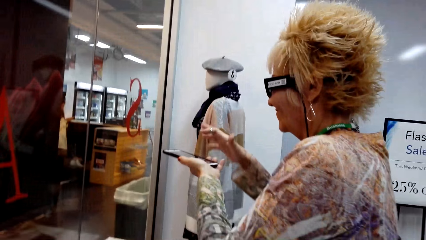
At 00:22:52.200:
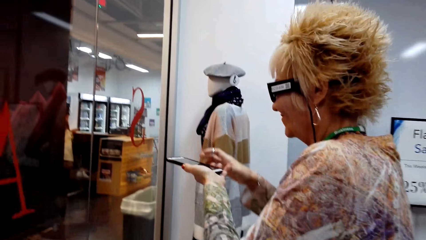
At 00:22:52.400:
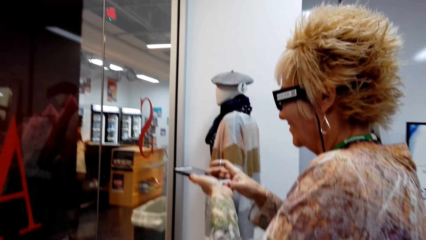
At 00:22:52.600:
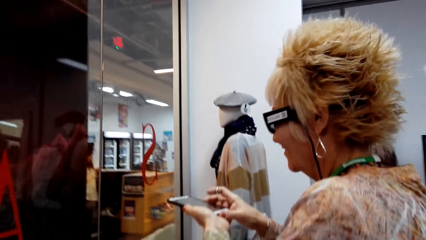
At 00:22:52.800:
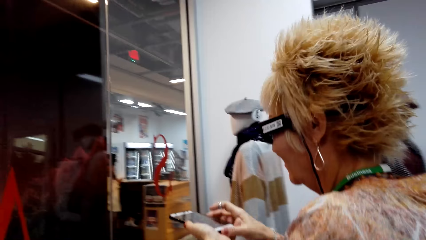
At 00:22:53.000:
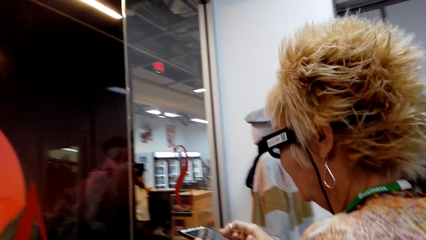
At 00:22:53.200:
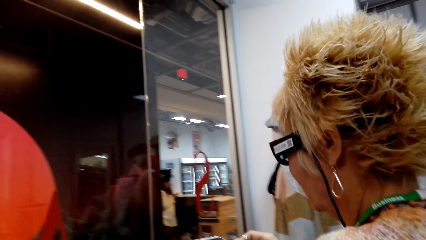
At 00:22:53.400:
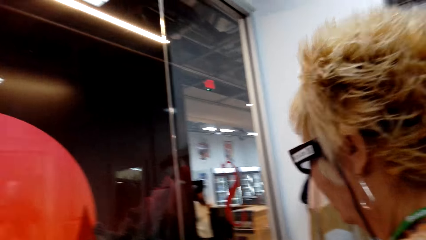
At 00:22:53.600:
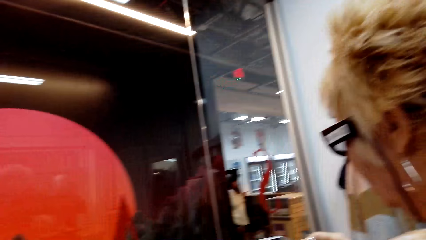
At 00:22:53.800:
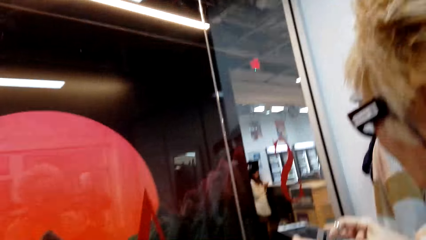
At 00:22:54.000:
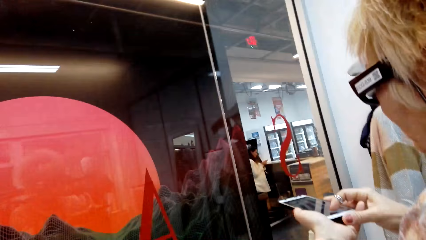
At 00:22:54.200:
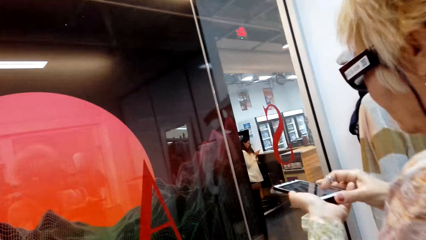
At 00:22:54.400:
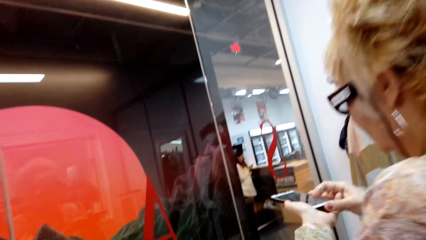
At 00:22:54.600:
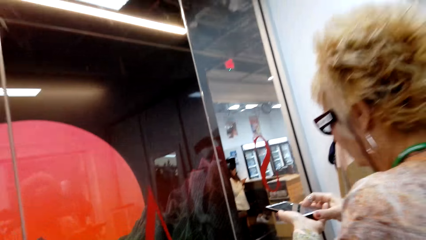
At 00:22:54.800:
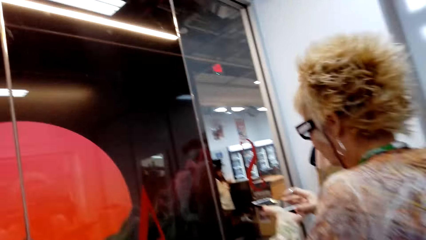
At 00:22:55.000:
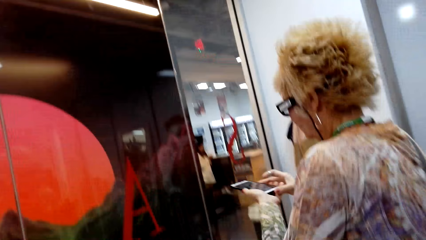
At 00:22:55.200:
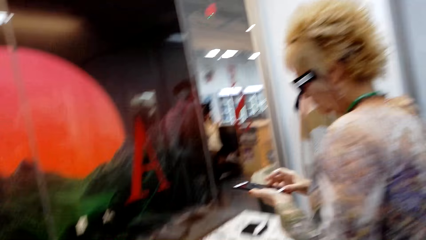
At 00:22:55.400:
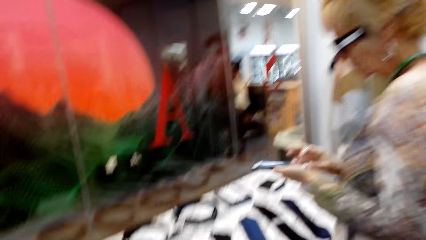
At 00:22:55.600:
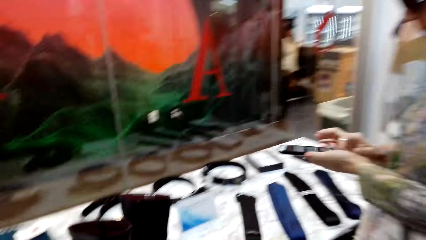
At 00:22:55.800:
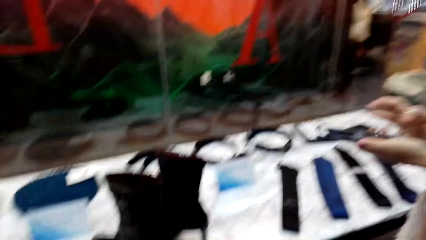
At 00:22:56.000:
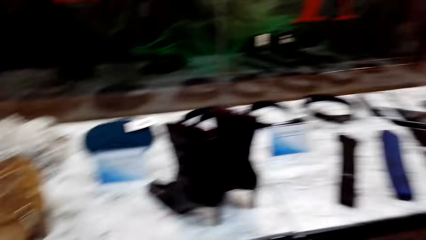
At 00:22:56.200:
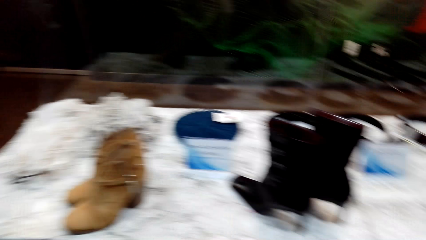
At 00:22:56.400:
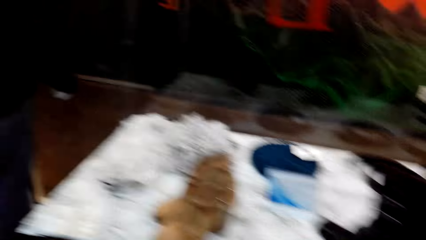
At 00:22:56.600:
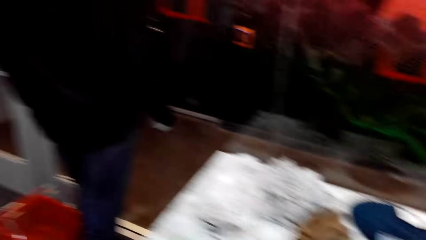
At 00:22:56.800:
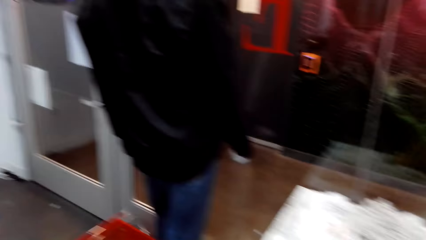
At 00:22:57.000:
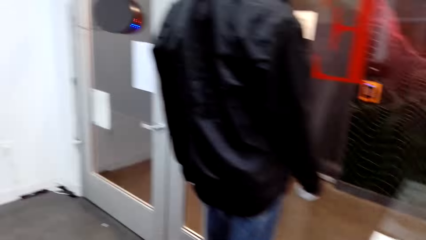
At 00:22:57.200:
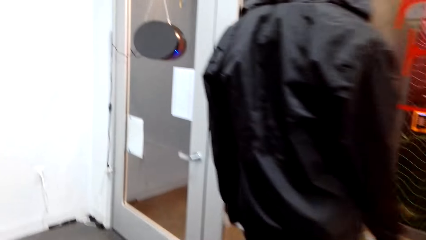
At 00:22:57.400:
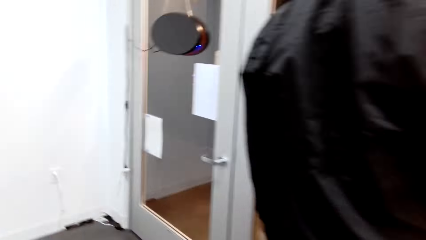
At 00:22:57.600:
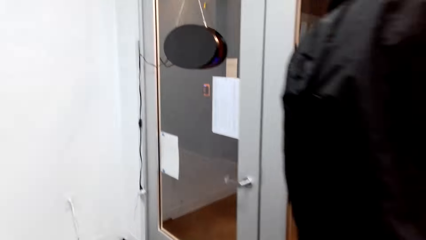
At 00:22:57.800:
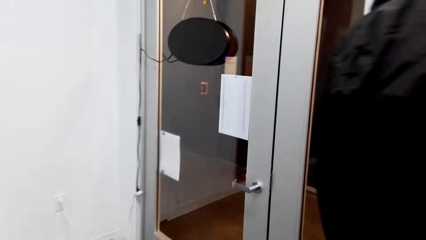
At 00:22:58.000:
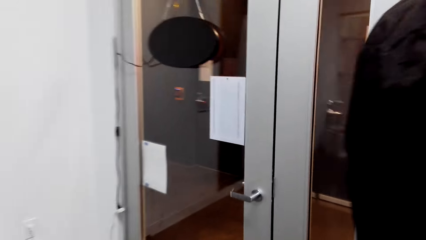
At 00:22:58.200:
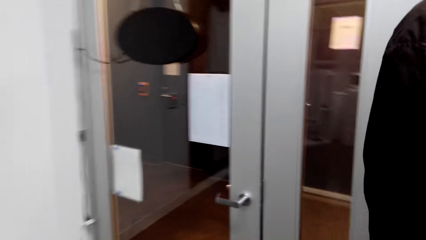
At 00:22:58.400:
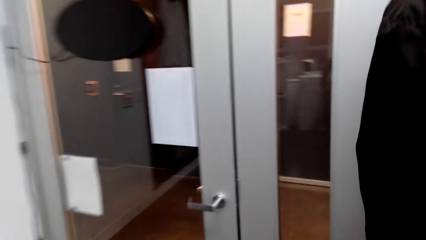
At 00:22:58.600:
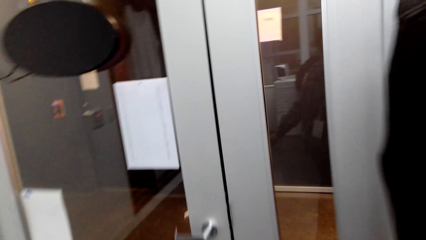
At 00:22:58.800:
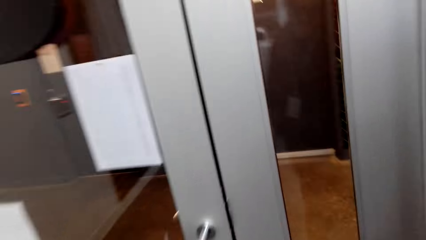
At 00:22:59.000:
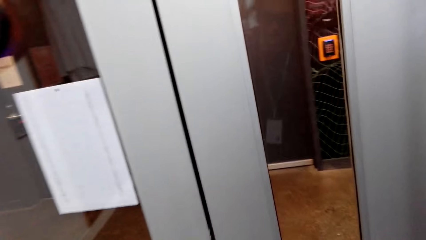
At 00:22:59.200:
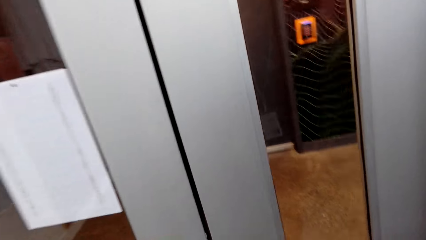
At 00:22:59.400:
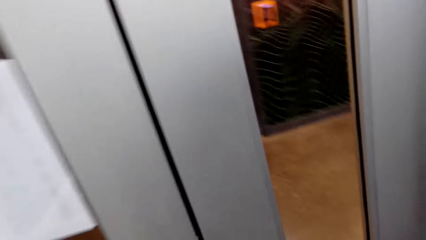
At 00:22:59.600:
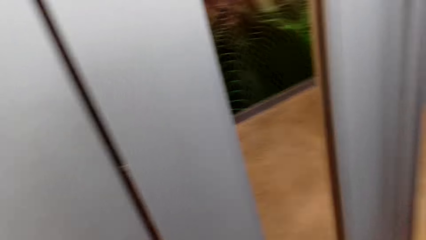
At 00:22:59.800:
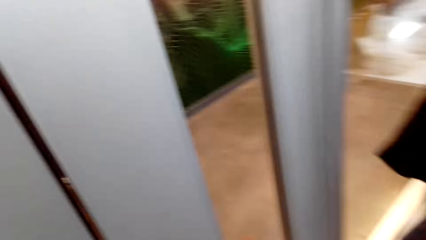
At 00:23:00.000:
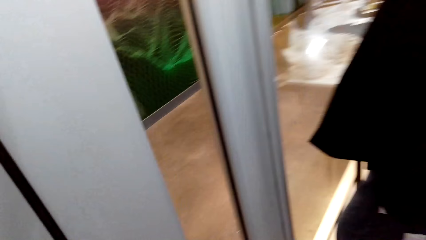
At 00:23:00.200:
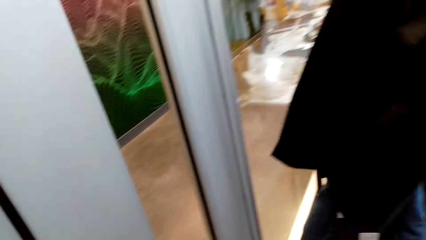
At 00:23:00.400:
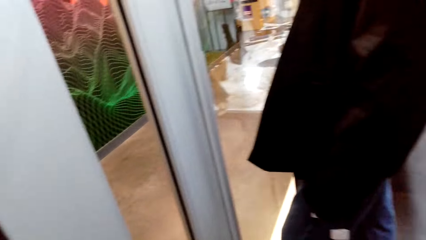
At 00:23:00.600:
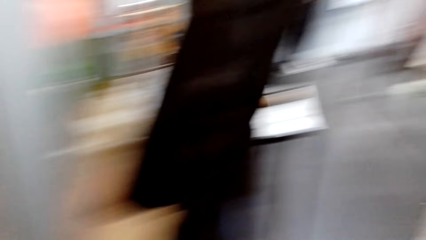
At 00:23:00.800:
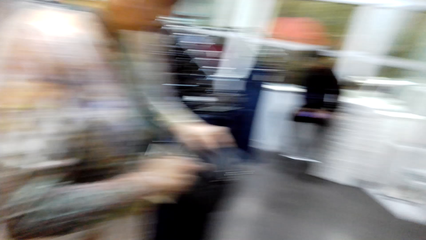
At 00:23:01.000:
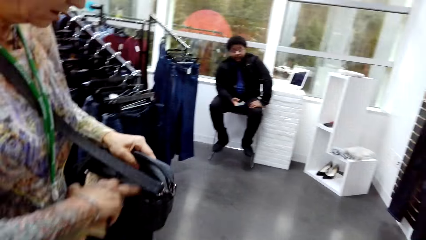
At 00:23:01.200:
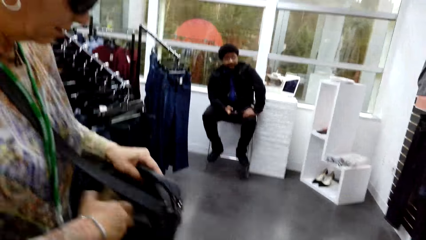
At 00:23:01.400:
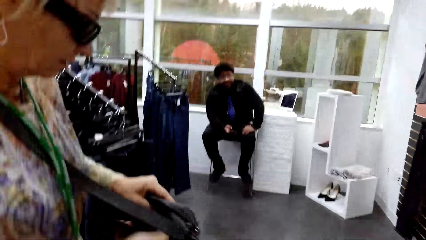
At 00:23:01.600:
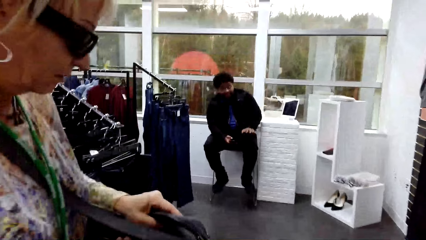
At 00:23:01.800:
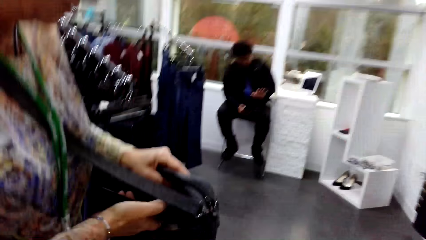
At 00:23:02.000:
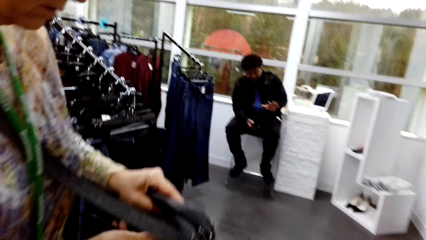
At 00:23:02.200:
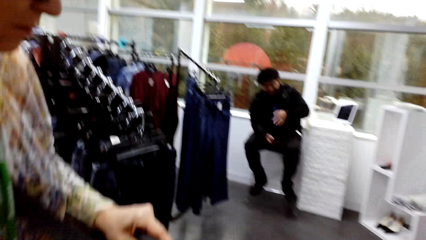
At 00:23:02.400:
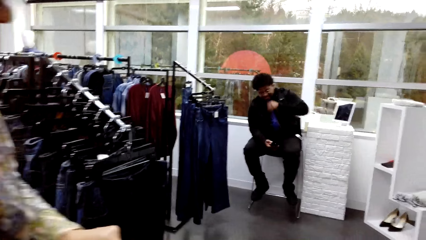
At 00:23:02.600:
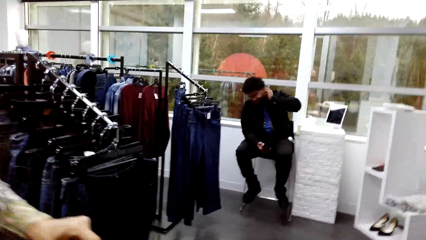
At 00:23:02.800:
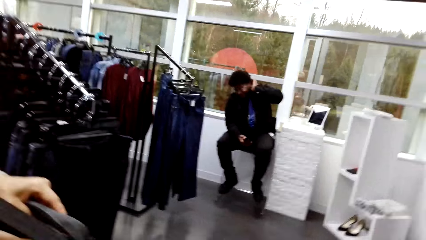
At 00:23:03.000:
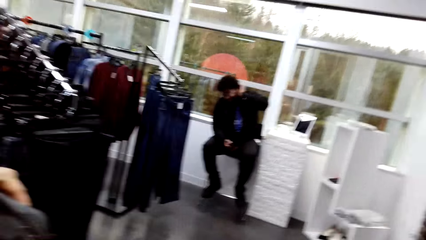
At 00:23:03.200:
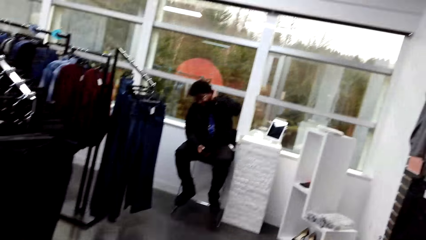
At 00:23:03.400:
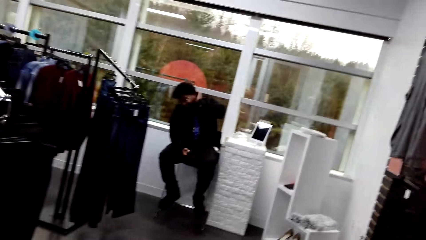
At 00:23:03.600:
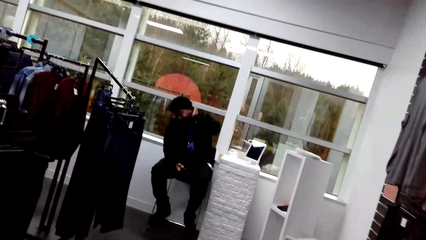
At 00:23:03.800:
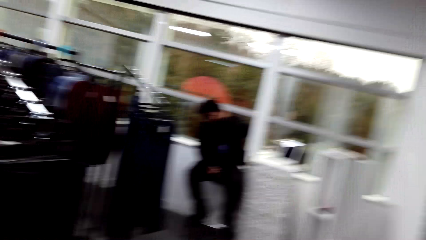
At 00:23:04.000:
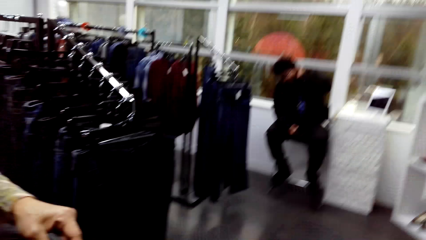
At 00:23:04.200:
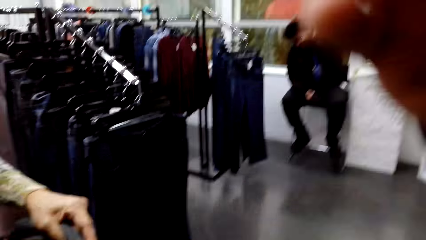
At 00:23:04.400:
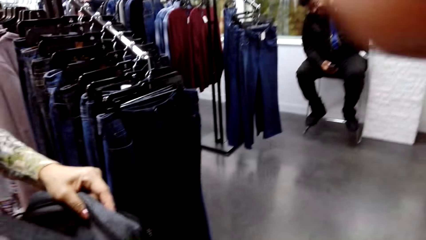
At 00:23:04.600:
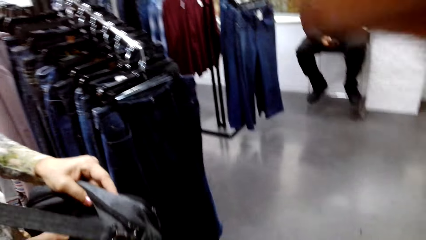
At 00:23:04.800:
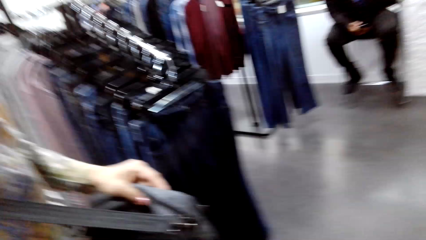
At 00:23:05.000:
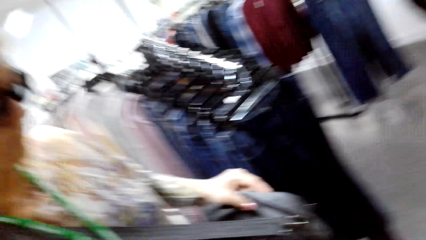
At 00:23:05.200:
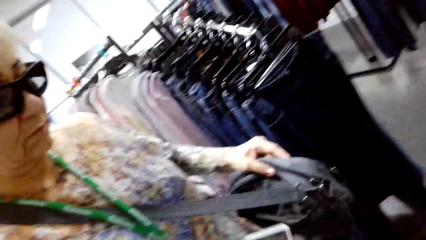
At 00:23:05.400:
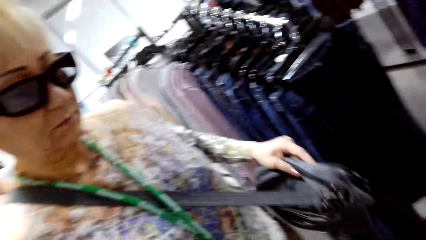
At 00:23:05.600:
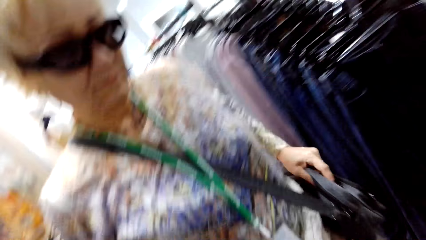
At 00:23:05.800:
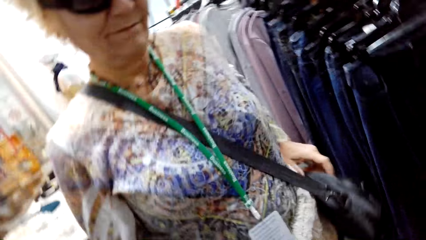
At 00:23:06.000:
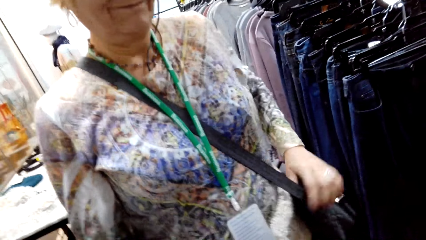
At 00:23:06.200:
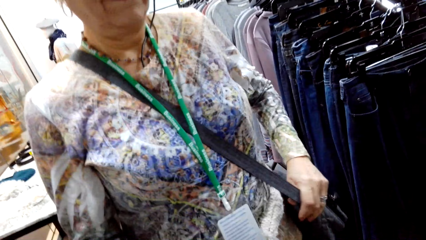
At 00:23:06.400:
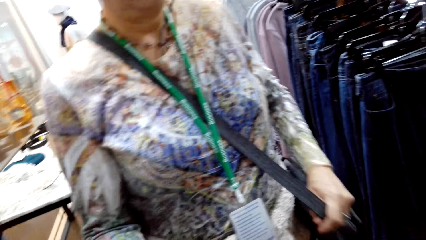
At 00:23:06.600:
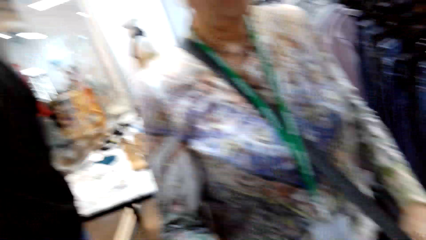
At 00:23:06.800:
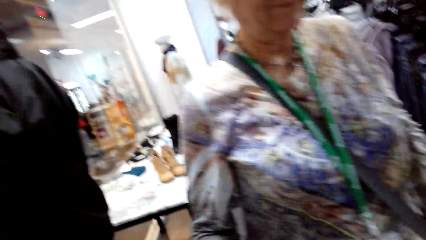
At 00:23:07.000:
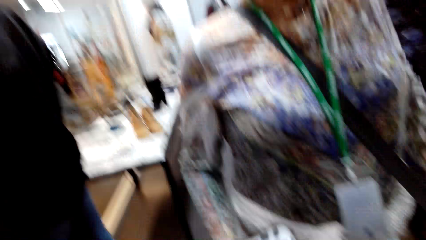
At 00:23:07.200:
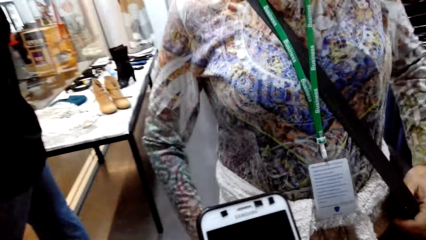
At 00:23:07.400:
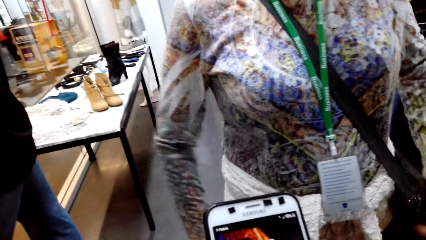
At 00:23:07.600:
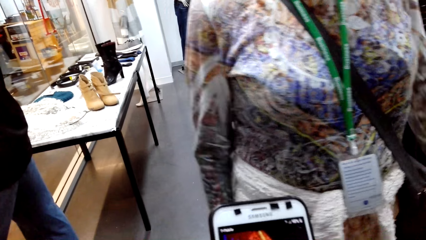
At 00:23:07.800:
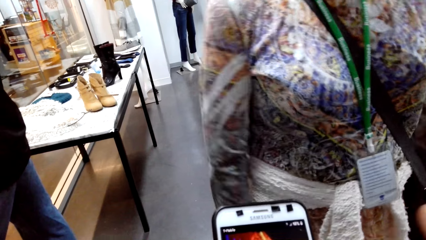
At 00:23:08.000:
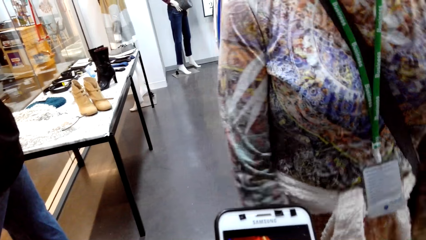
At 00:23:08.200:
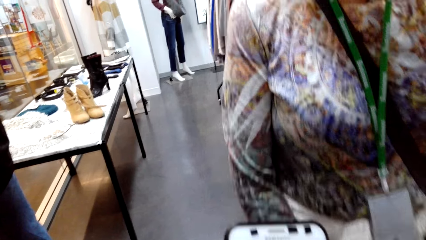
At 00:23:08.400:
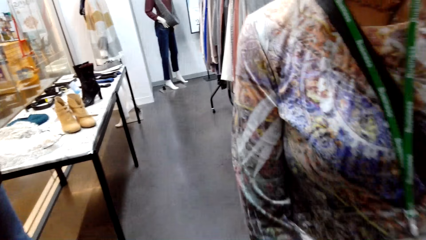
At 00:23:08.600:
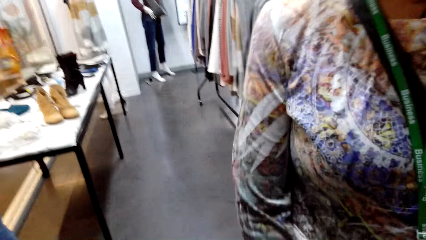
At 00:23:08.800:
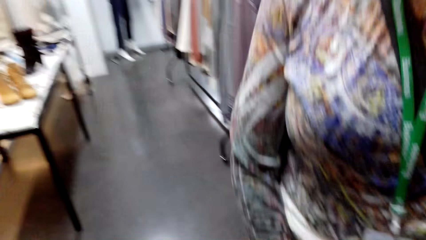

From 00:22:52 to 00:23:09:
The camera wearer looks around. A lady walks in the store. The camera wearer walks around. They interact with a man. They look around.
